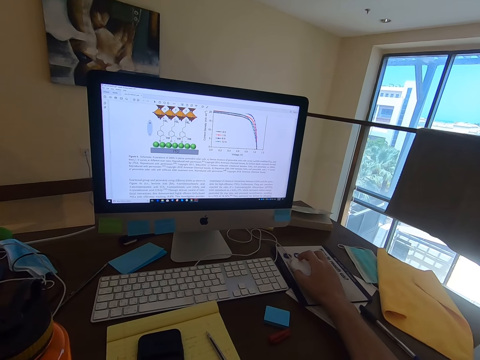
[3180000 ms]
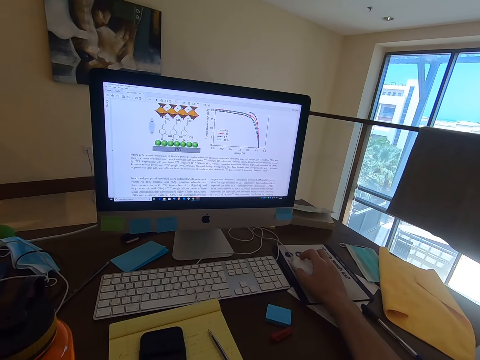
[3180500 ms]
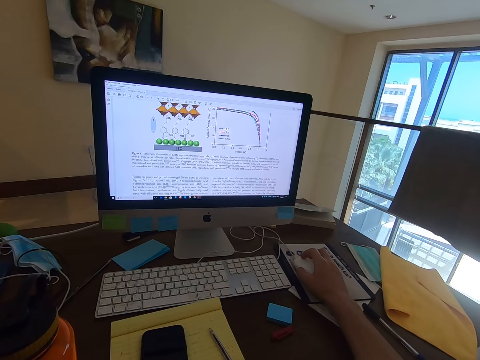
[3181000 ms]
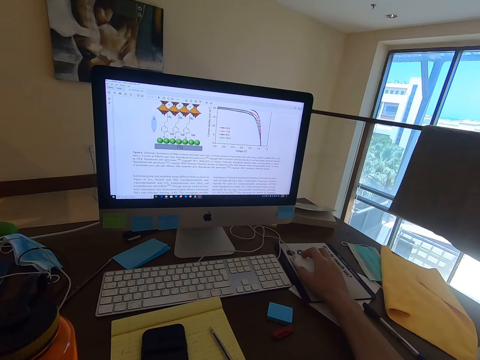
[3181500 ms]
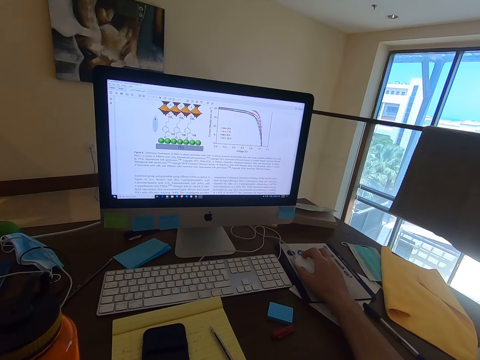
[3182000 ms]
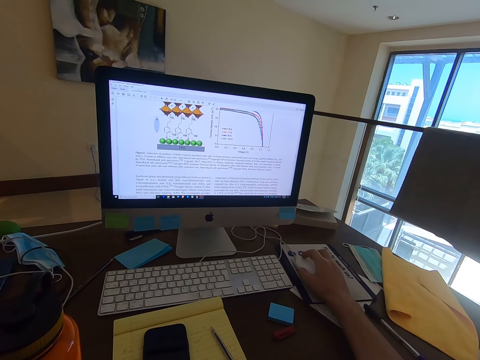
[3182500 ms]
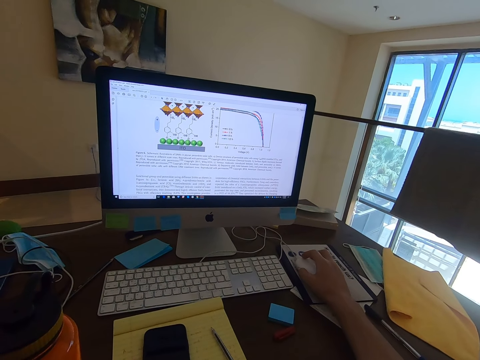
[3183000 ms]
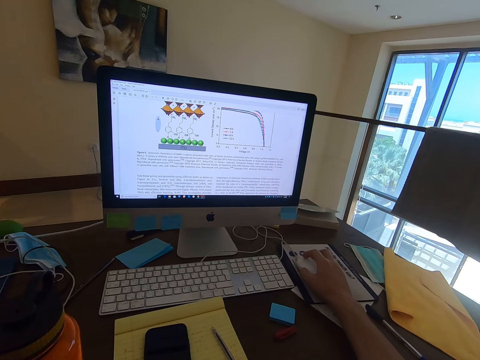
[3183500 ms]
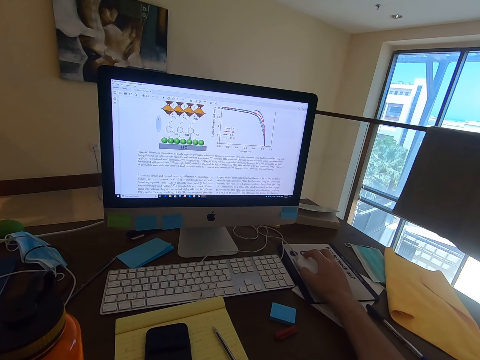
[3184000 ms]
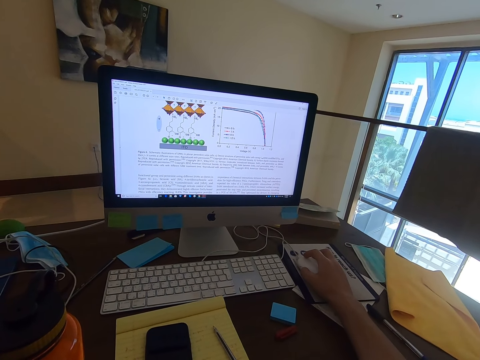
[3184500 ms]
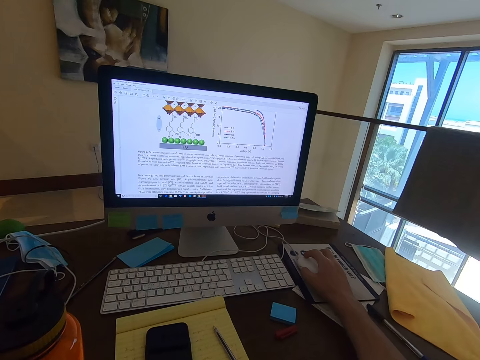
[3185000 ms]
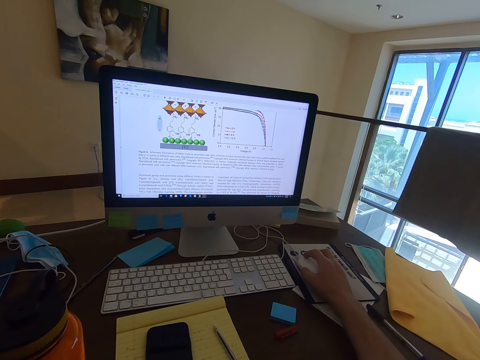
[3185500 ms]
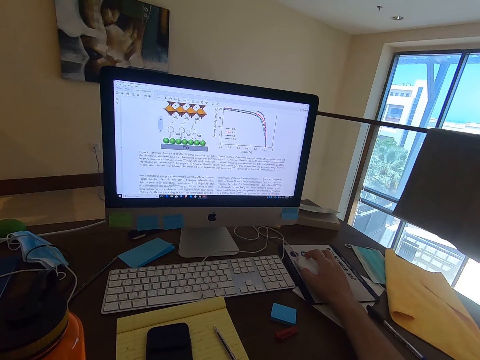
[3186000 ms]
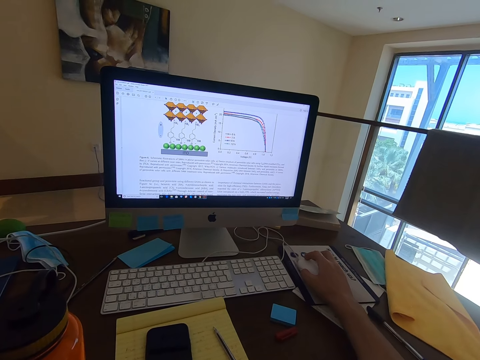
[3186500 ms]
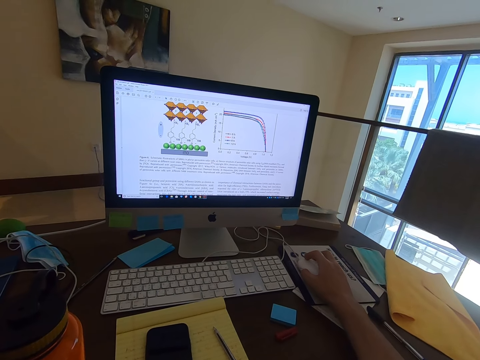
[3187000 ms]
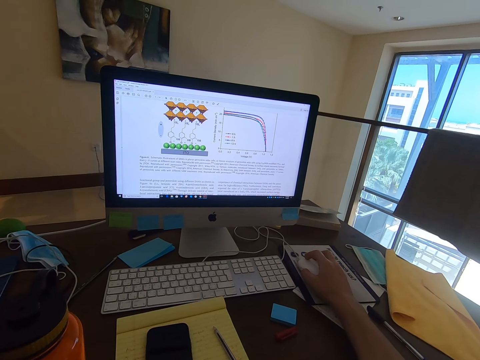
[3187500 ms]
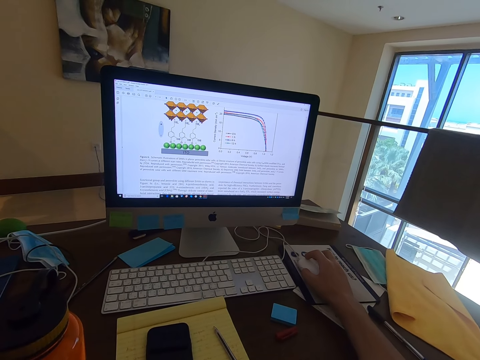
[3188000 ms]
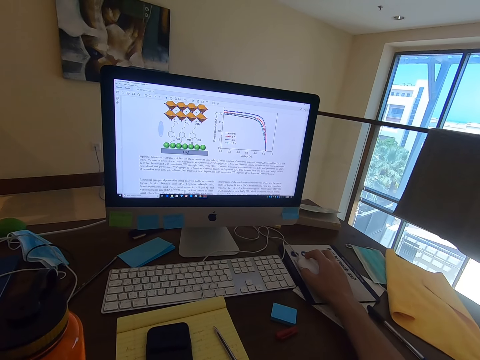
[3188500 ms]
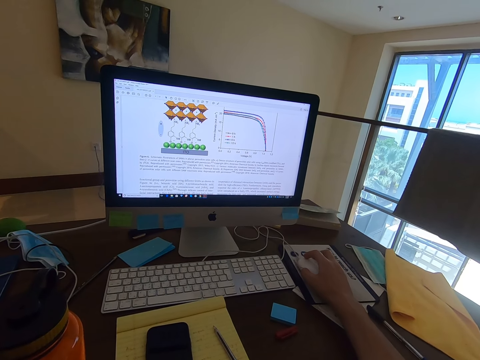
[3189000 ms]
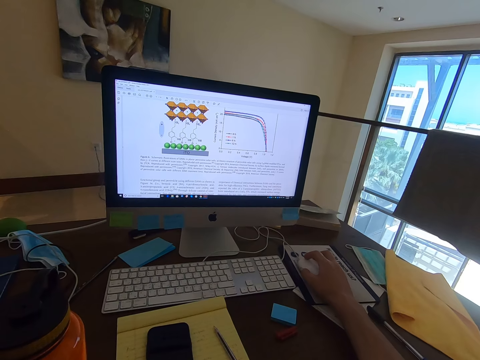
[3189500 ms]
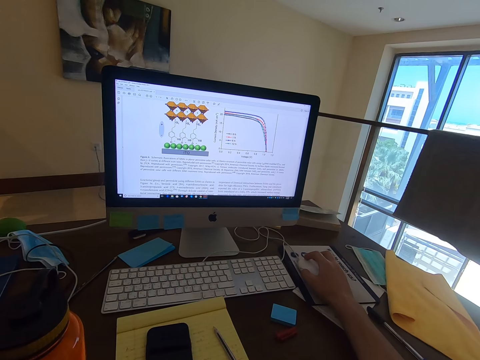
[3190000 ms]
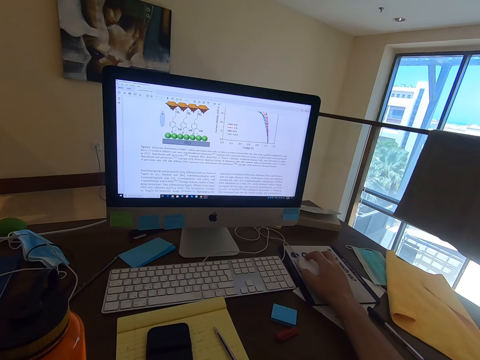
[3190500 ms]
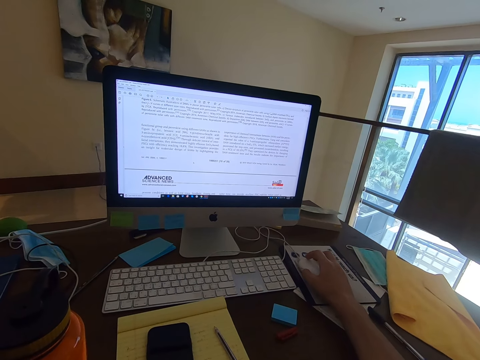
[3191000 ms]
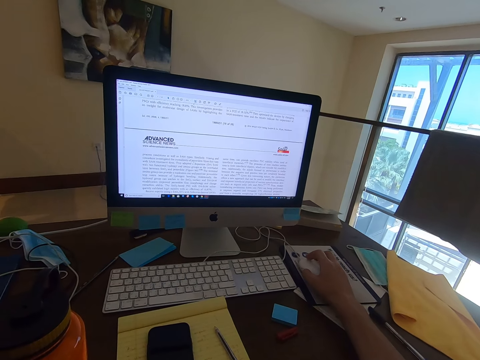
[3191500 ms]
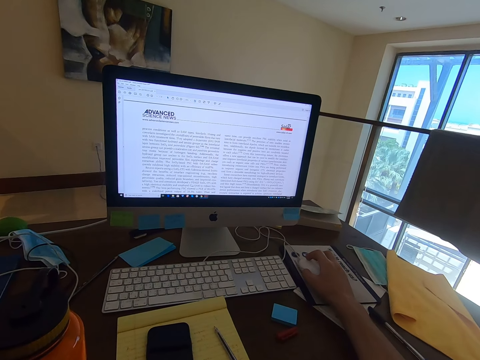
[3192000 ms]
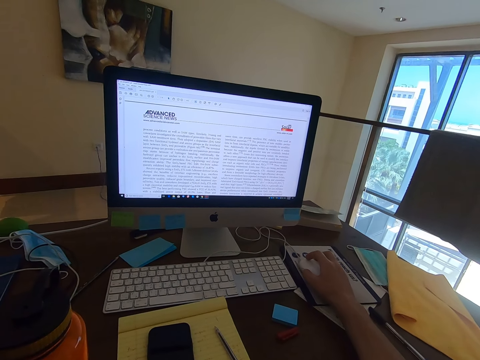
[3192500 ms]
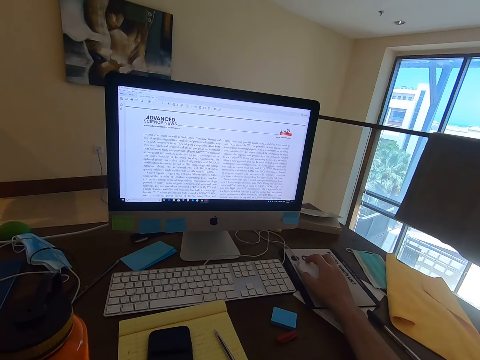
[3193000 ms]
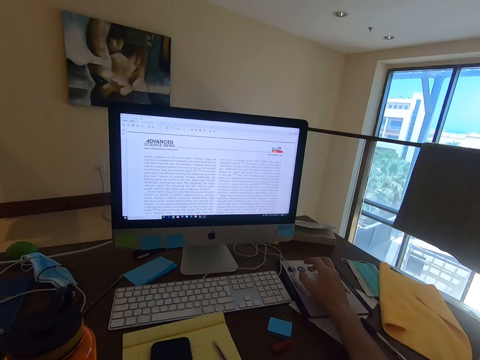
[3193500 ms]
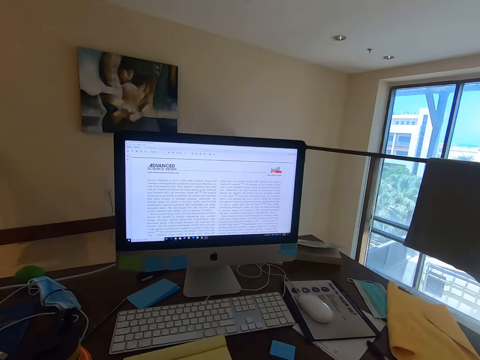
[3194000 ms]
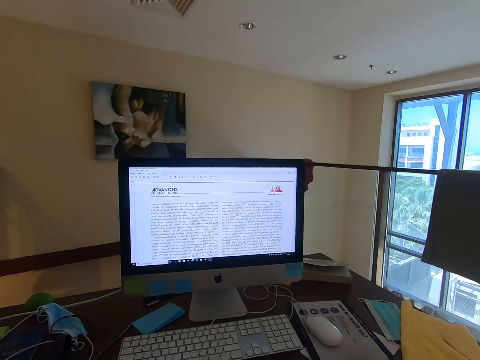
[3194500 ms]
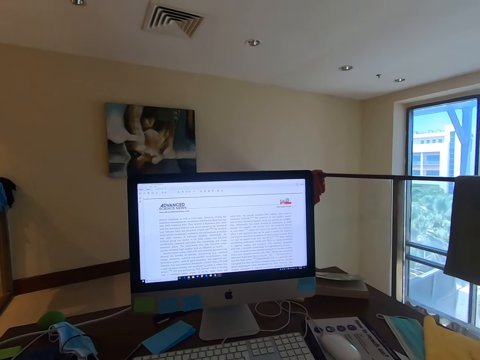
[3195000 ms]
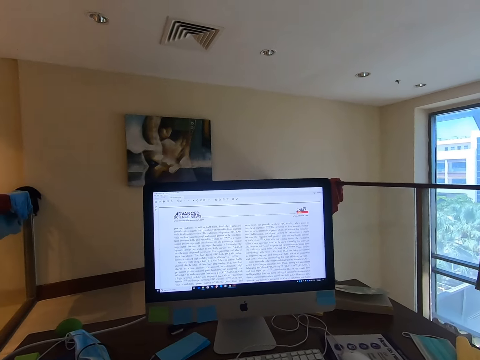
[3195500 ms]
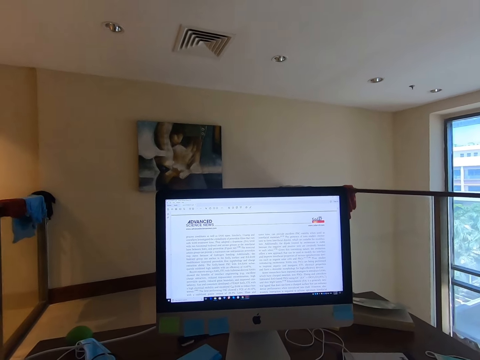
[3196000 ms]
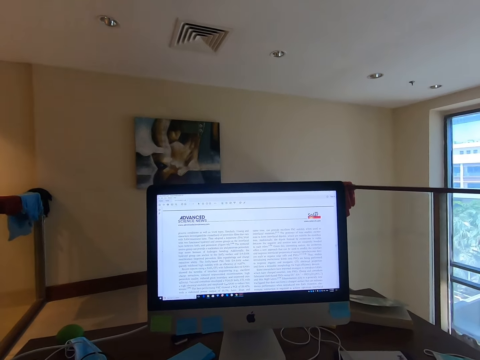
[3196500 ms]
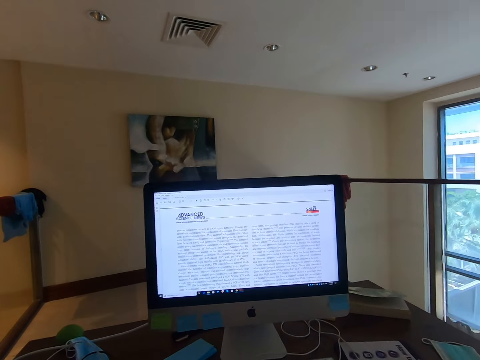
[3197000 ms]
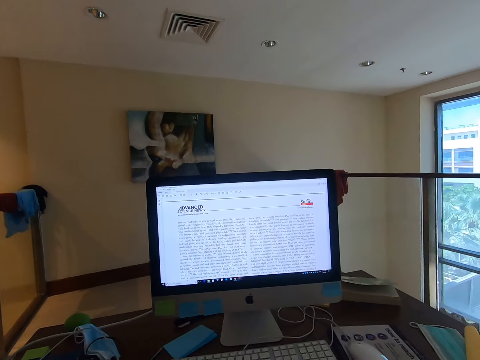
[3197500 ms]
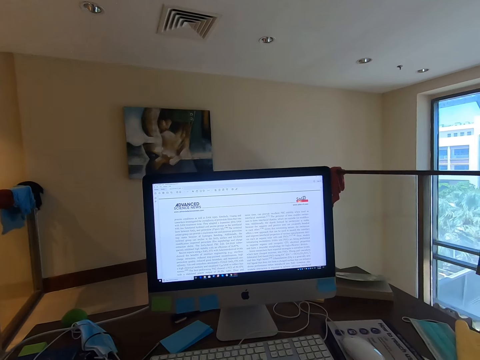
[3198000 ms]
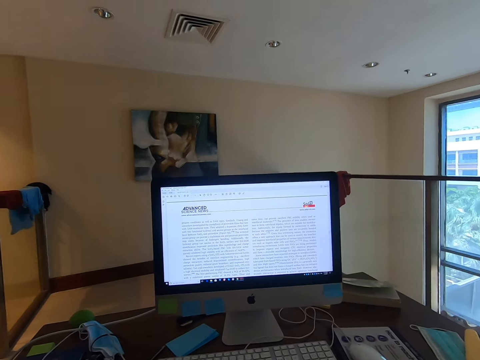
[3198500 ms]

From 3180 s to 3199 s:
The camera wearer reads through the document or article. He scrolls on the document with the mouse. He reads the article in the computer. He moves his hand away from the mouse.

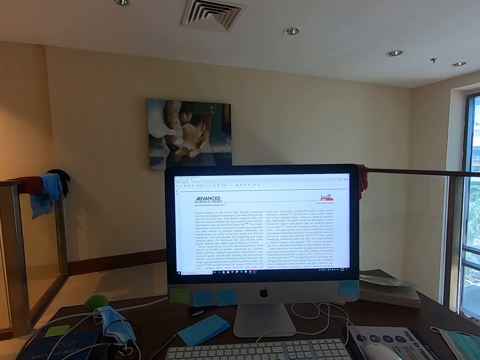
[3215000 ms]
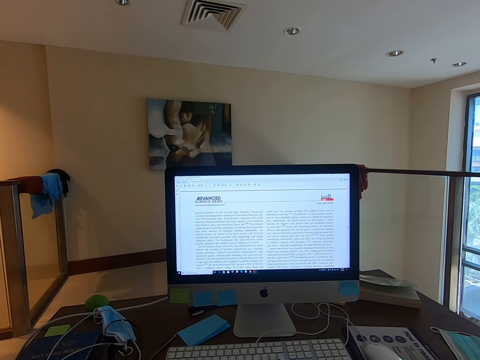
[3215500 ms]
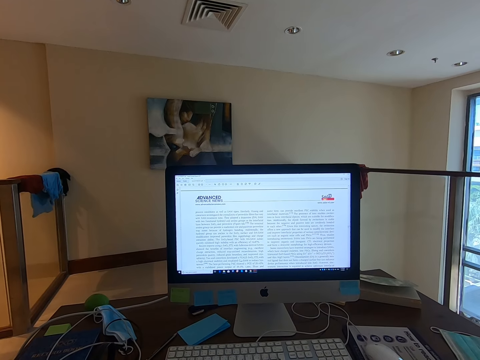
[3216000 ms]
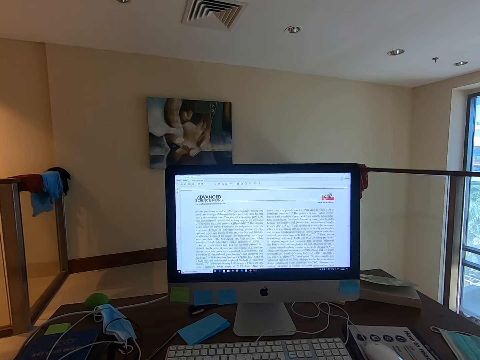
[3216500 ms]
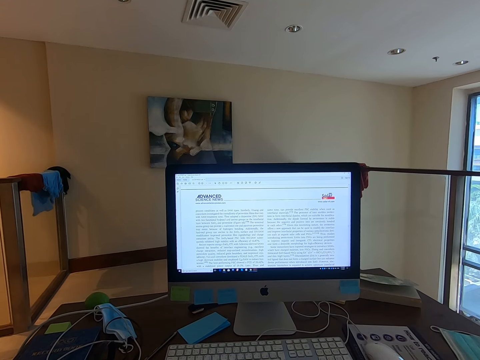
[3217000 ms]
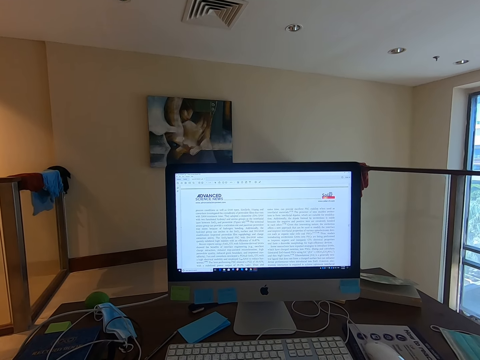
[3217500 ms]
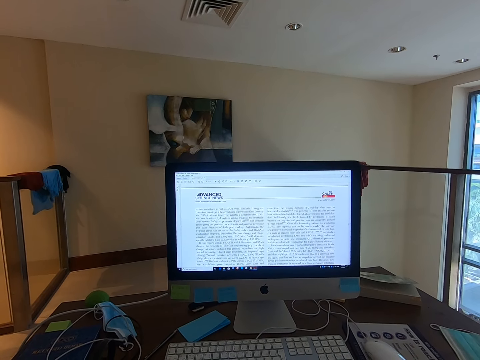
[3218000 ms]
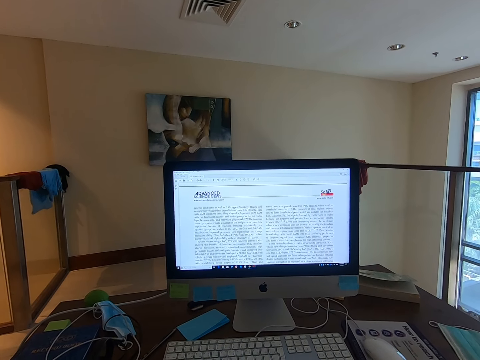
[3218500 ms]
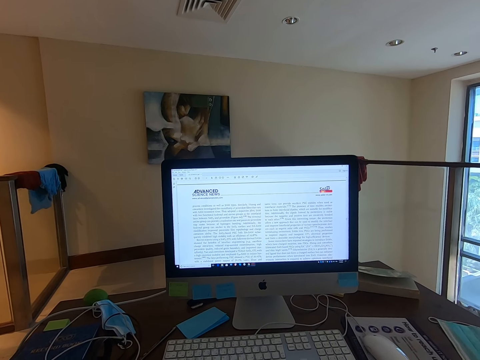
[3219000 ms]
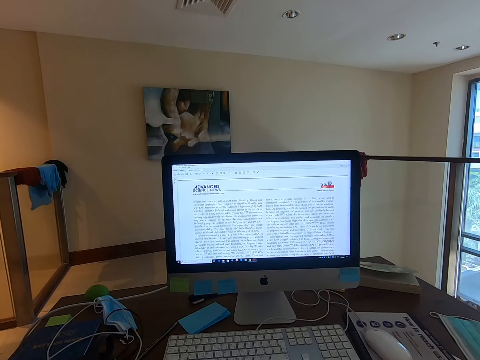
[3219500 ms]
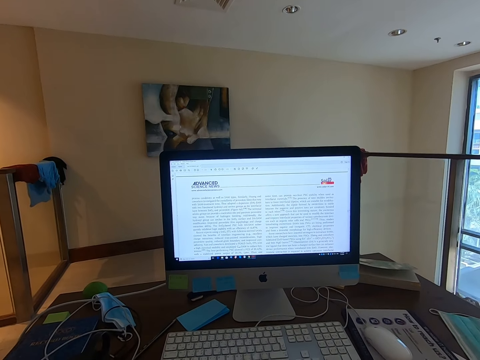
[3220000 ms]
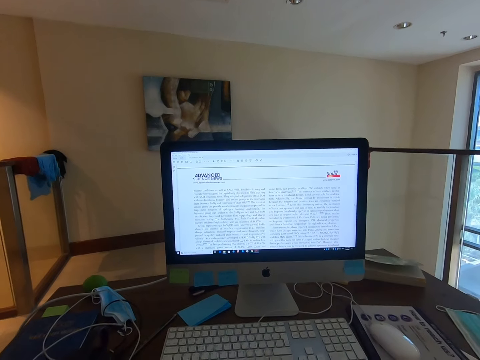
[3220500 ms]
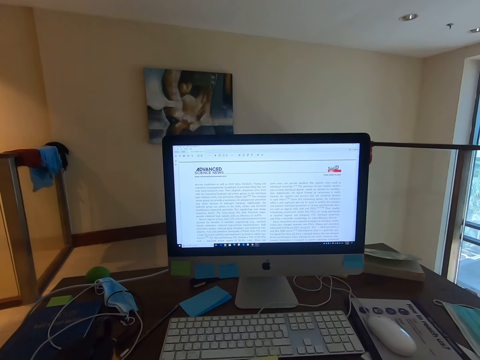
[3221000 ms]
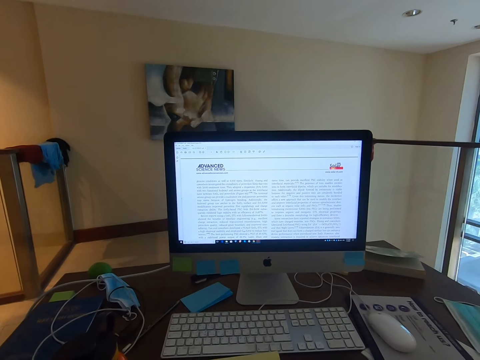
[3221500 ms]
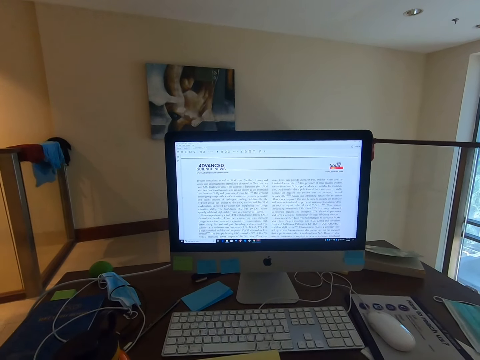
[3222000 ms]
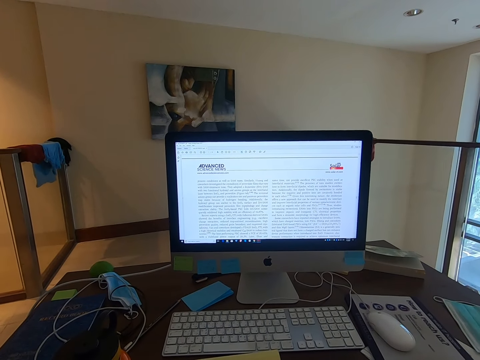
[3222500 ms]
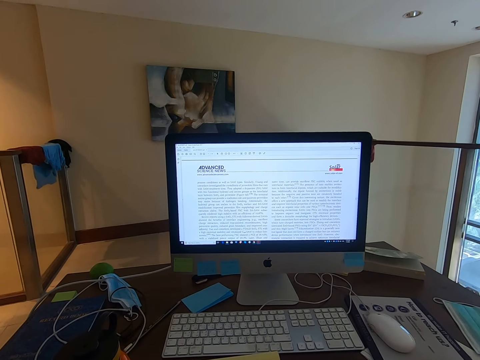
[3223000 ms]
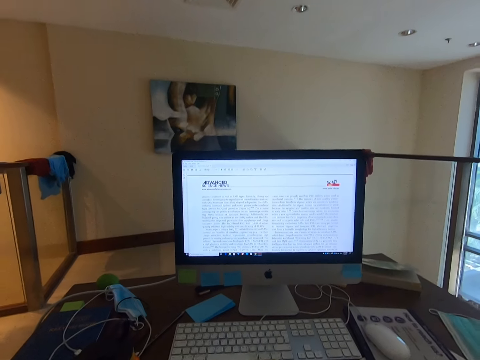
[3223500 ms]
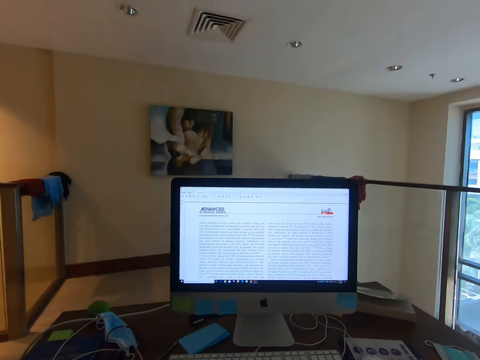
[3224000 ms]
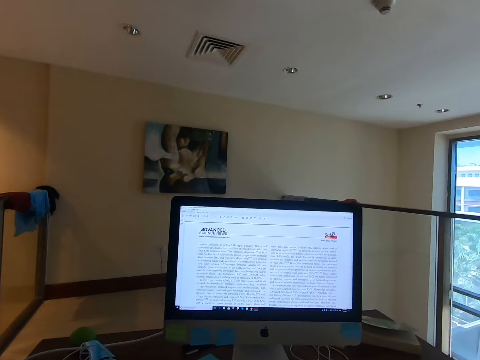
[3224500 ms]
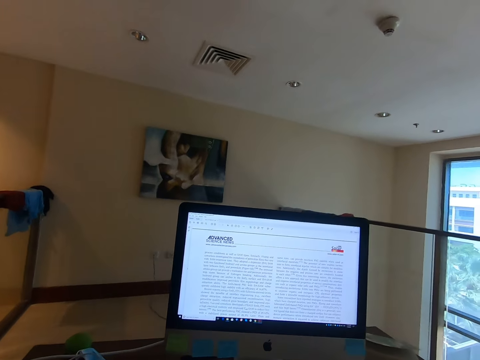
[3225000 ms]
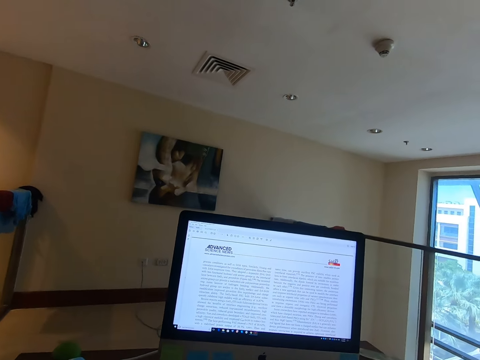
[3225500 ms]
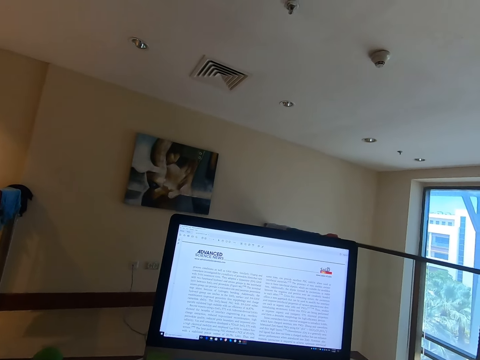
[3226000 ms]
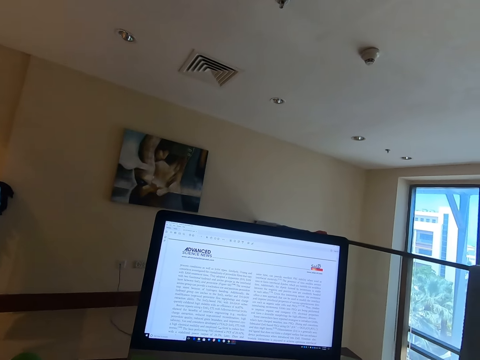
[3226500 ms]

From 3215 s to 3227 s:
The camera wearer reads through the document.
